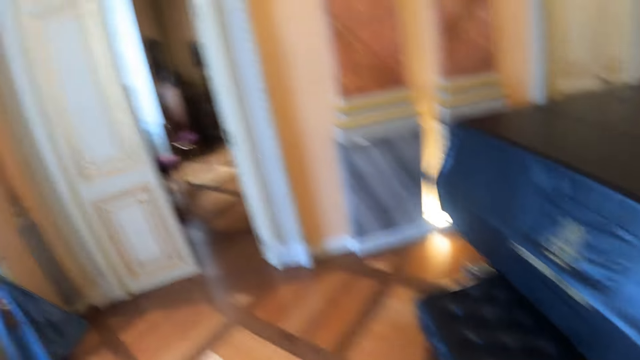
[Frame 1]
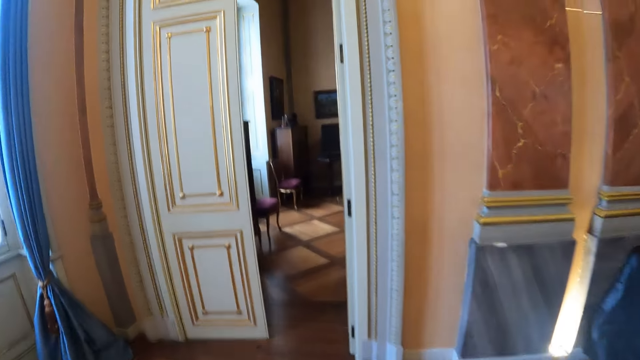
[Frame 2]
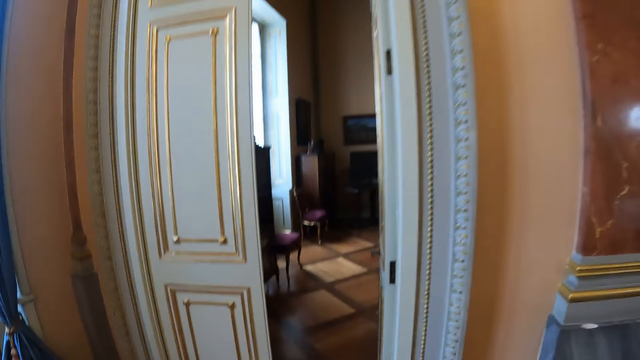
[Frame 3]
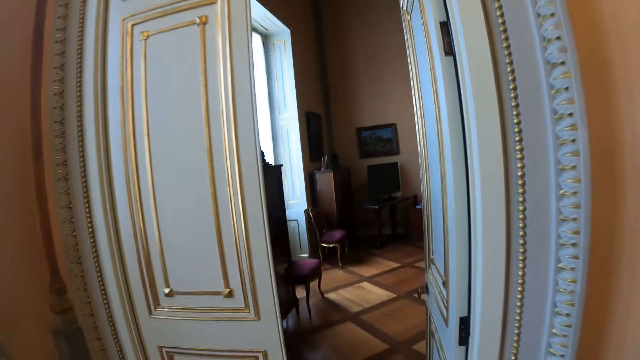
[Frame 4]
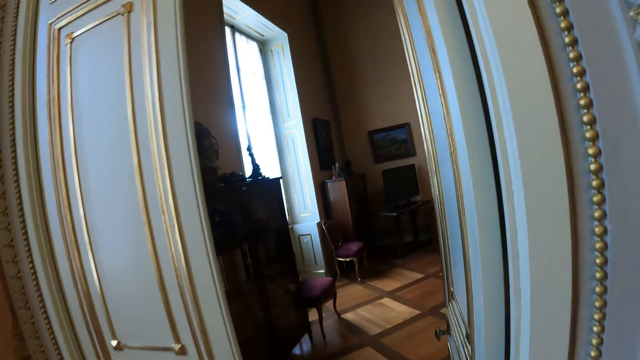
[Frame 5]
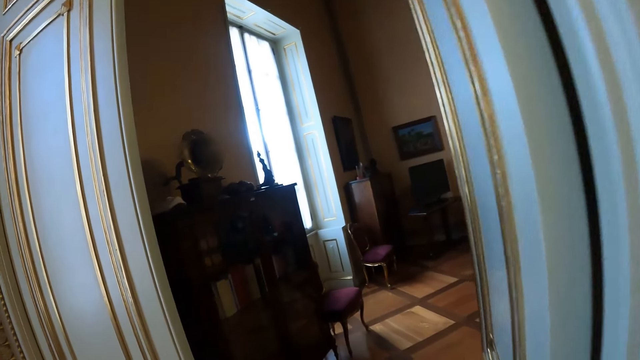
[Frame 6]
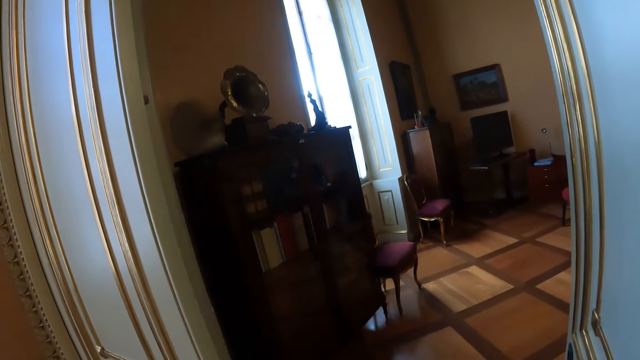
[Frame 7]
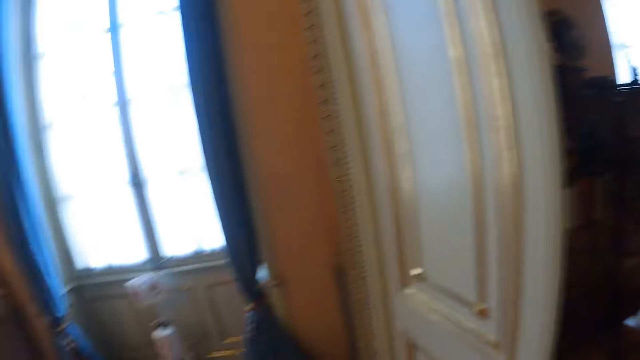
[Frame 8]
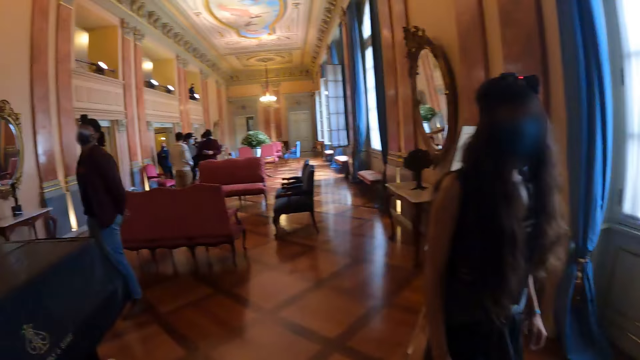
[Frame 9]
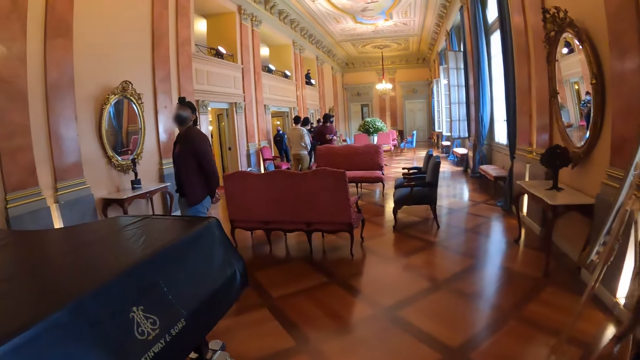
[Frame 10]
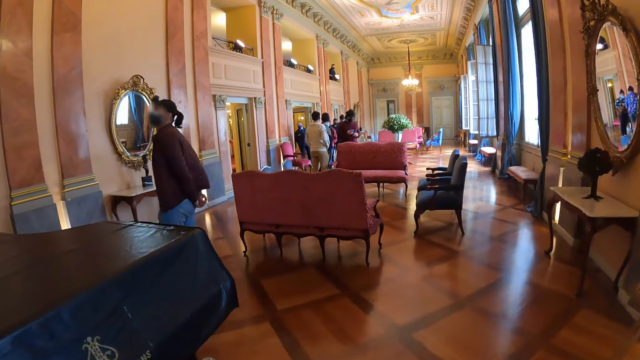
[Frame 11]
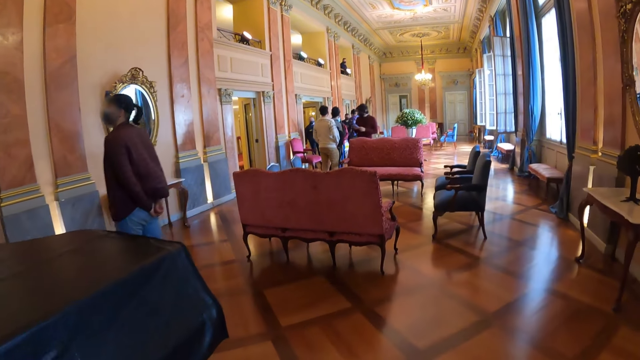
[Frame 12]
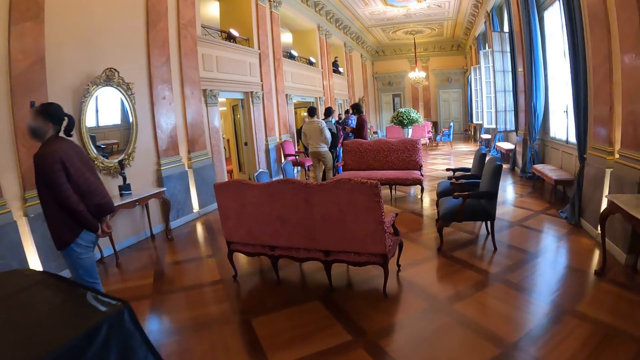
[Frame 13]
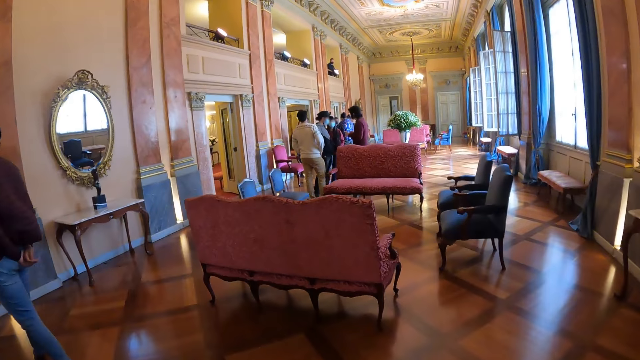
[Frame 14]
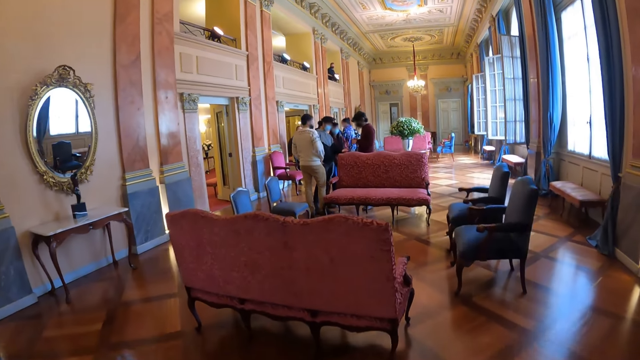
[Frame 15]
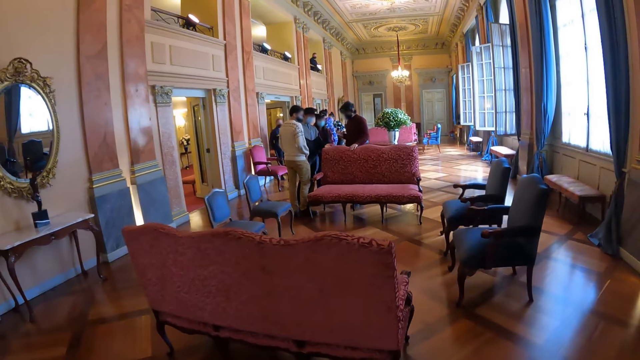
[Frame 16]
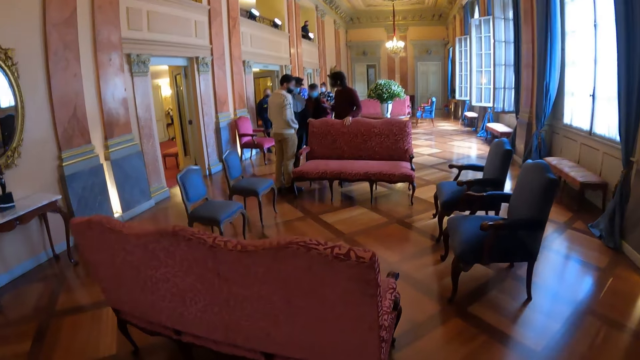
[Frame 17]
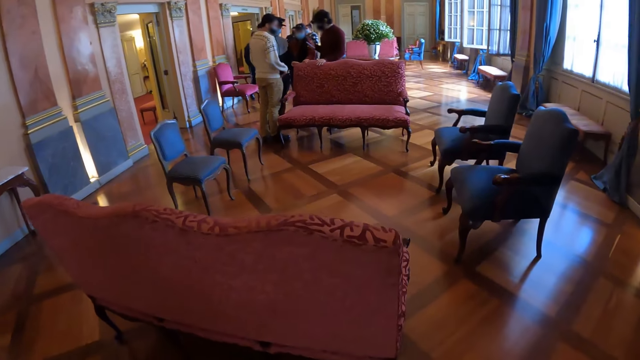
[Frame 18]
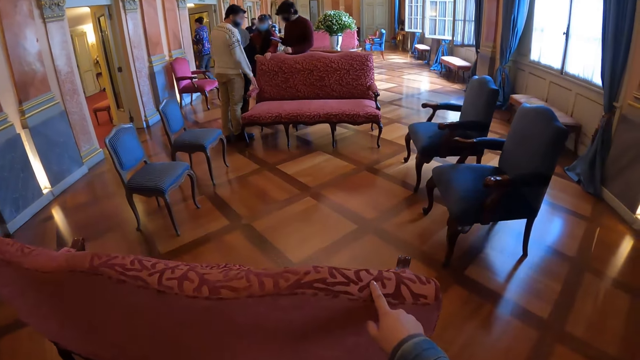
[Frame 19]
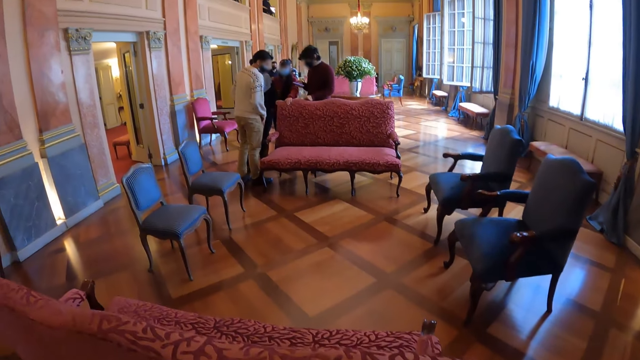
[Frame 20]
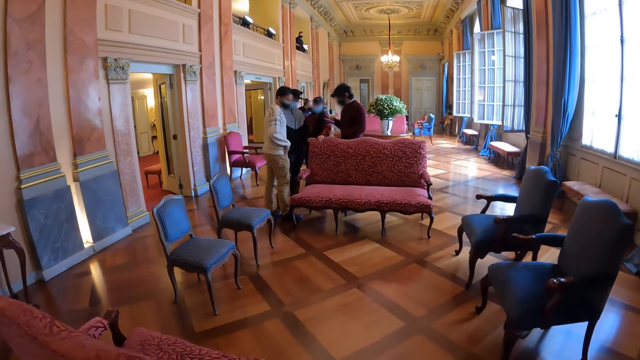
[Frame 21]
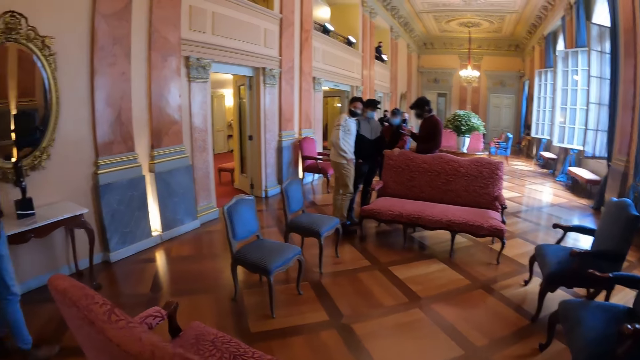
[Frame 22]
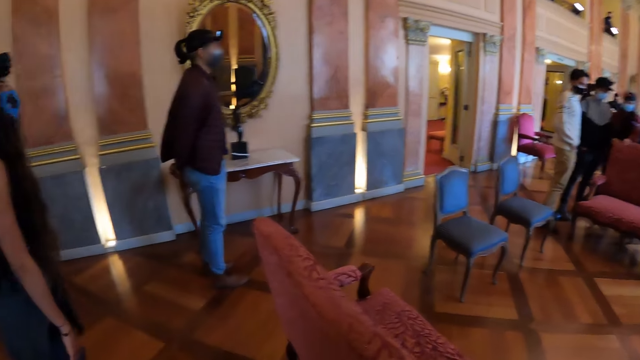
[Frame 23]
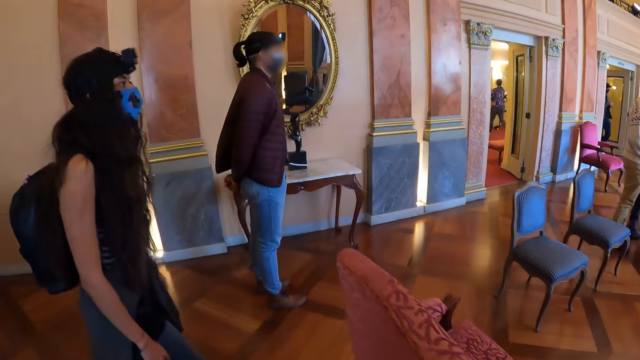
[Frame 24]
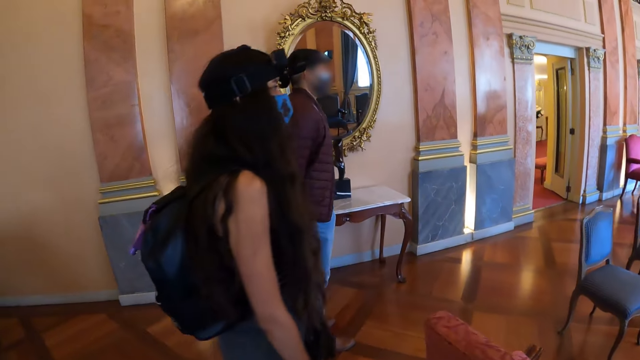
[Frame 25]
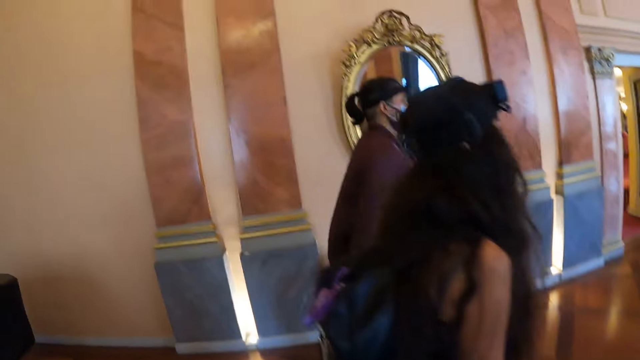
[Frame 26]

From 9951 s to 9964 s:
The camera wearer walks in the house. They hold the chair with the hand. They touch a couch. They walk in the theater.

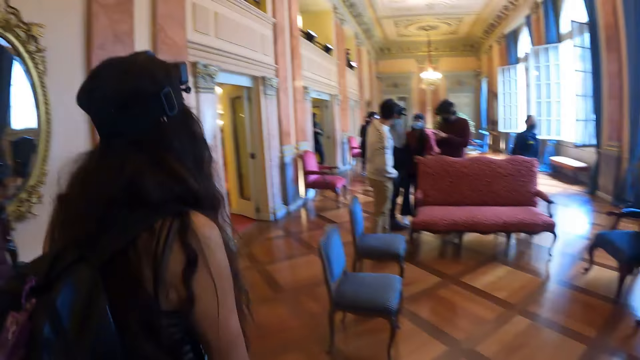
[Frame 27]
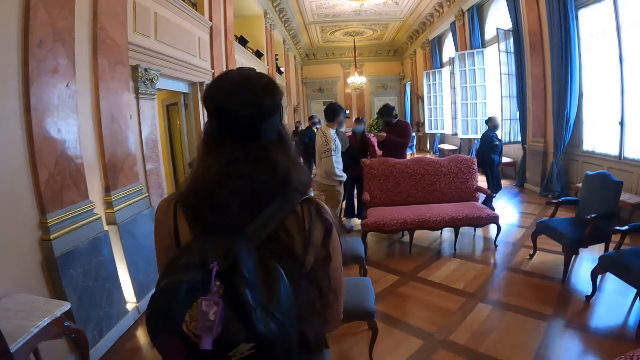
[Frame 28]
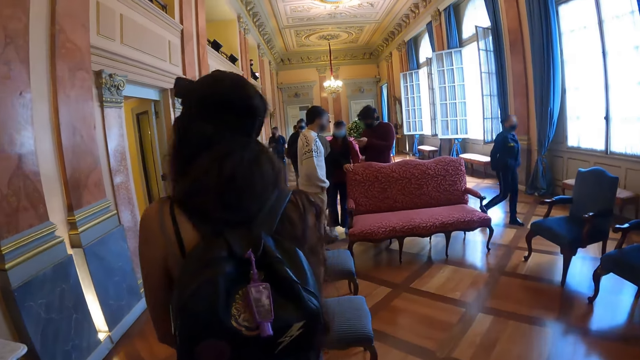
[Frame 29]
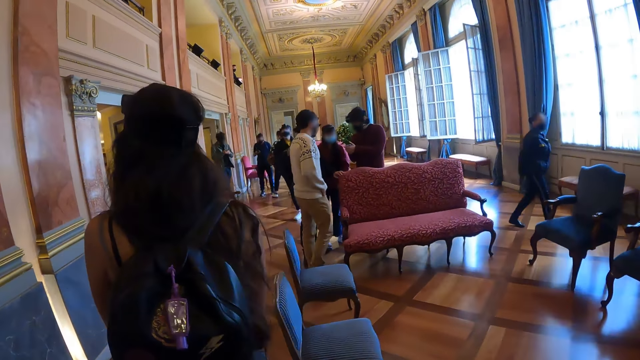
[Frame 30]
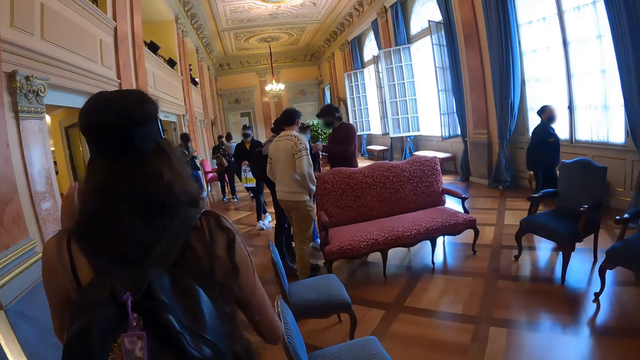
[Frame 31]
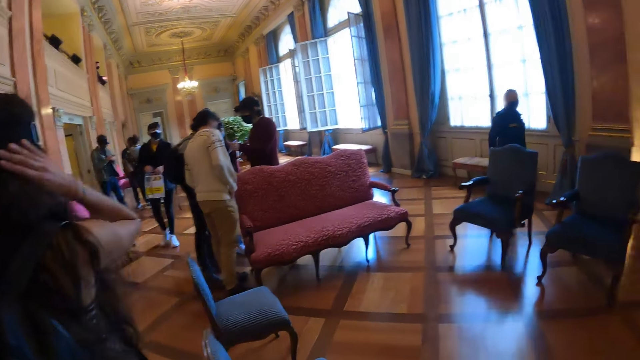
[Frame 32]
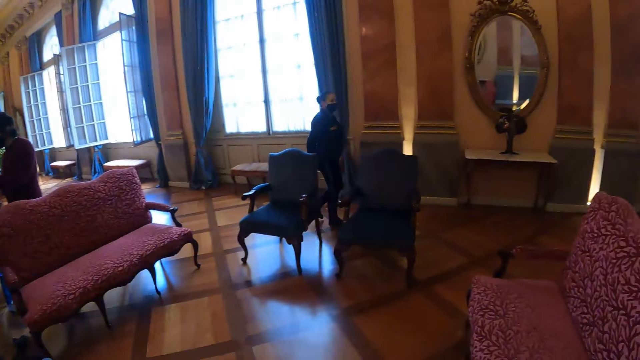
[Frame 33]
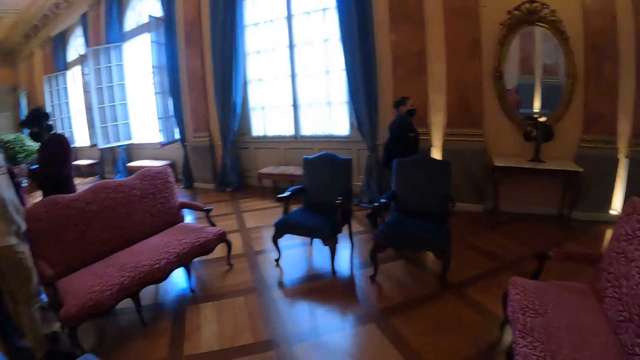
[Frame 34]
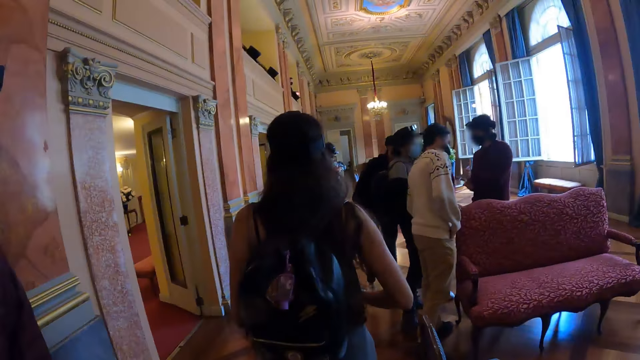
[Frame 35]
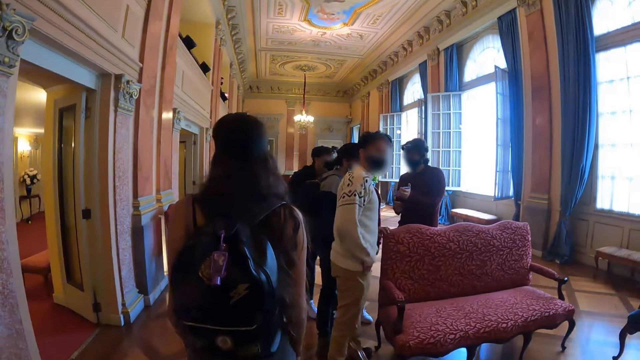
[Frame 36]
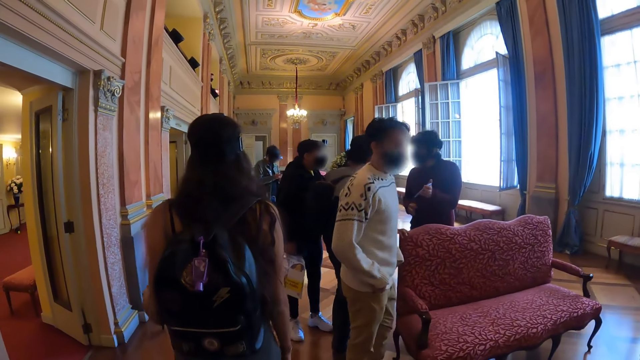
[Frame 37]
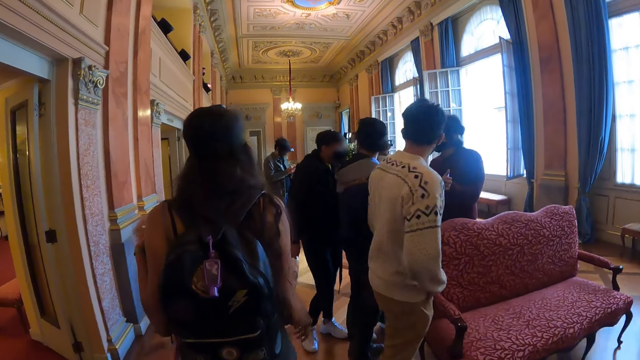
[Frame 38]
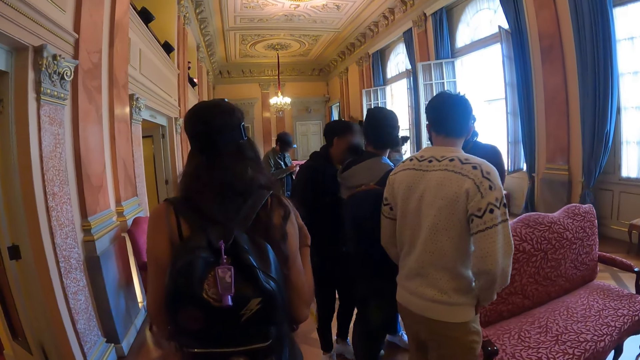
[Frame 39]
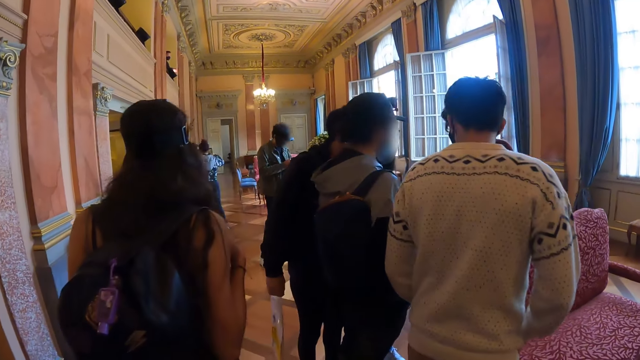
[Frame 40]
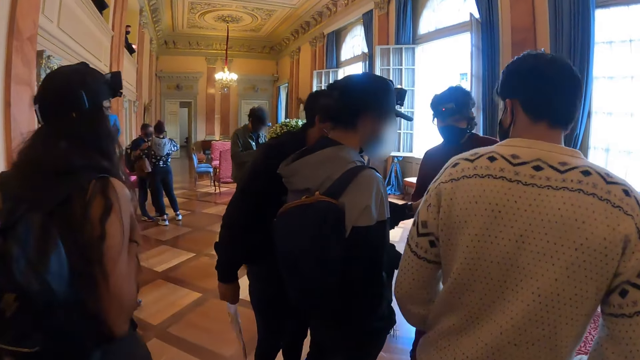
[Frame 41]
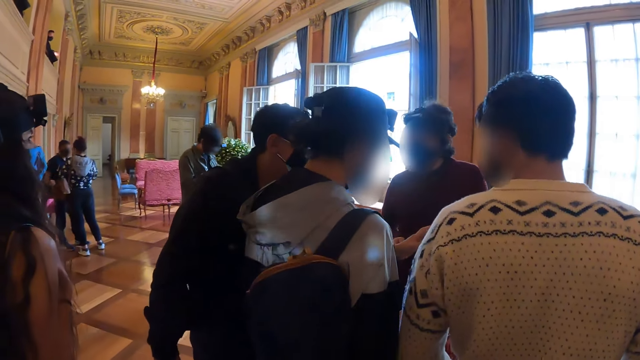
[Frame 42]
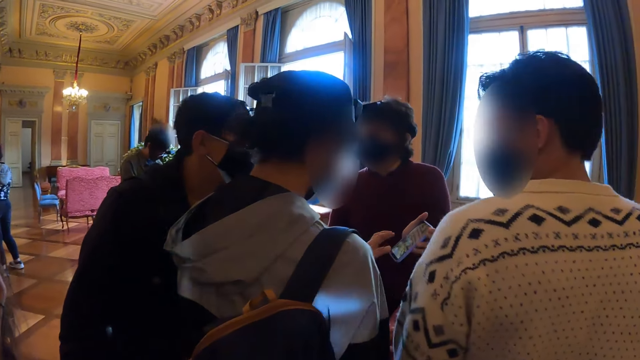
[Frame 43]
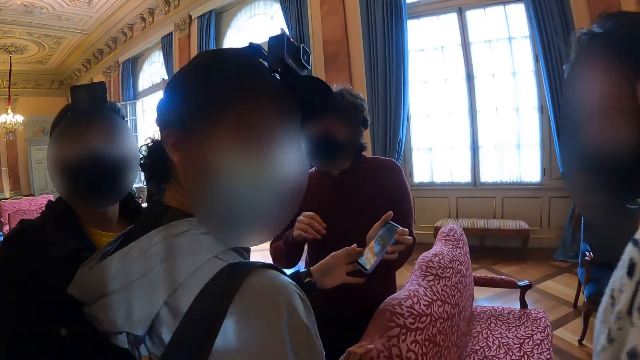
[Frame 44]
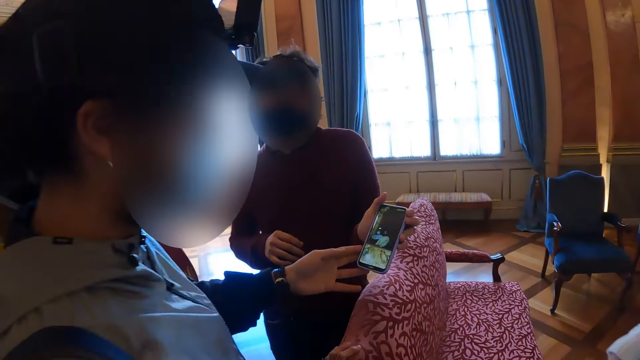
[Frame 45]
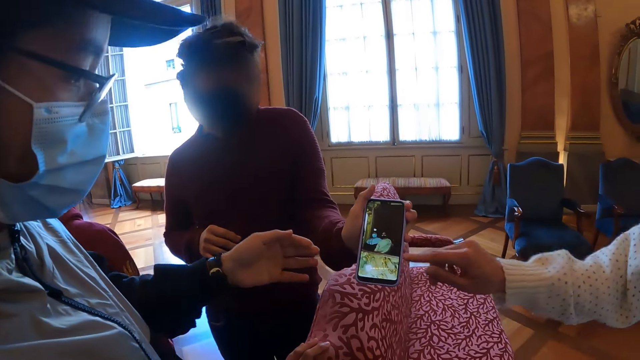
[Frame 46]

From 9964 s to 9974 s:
The camera wearer walks in the house.
